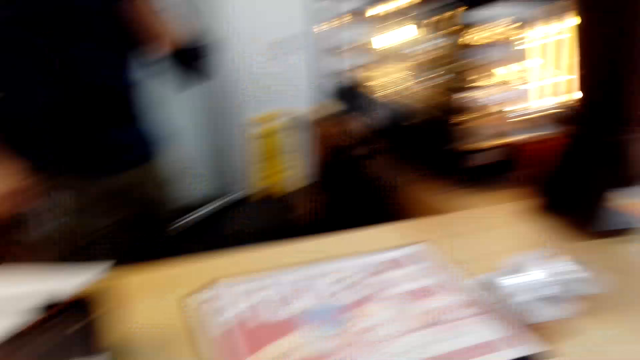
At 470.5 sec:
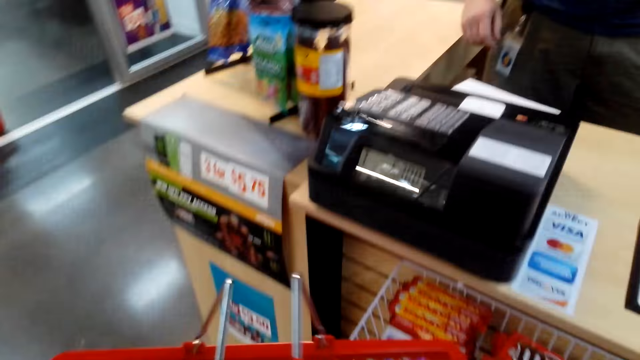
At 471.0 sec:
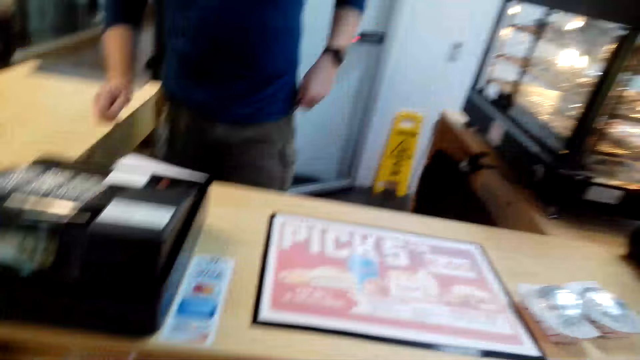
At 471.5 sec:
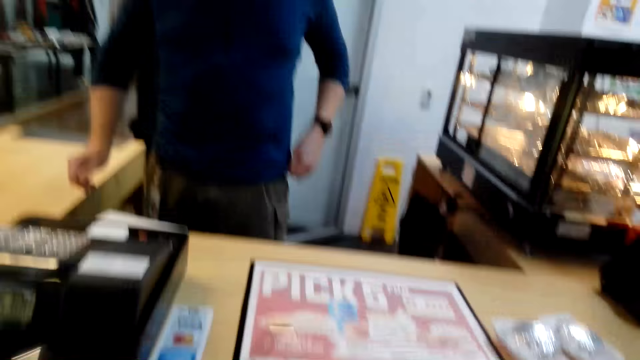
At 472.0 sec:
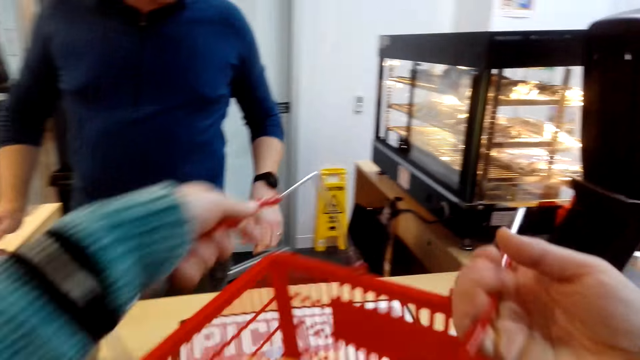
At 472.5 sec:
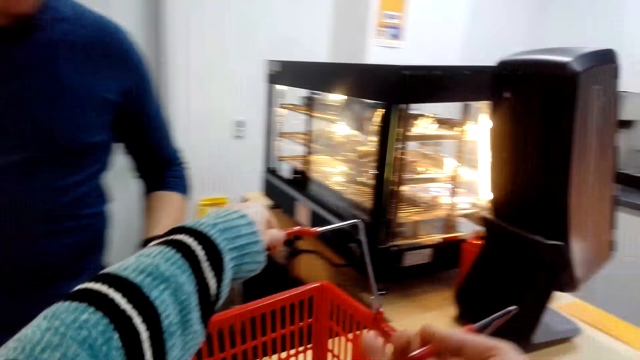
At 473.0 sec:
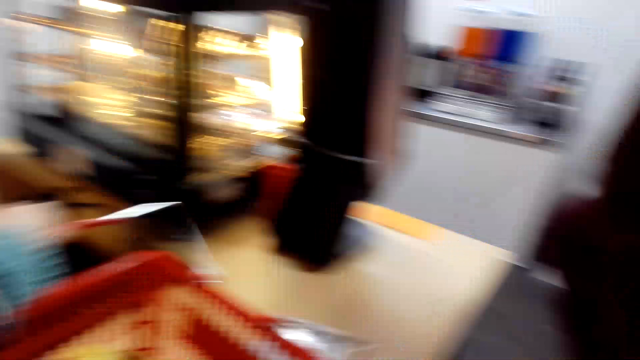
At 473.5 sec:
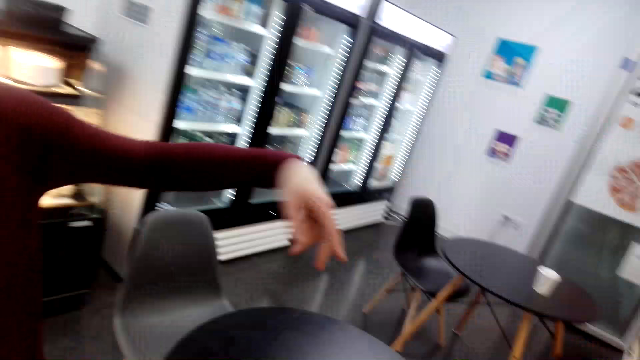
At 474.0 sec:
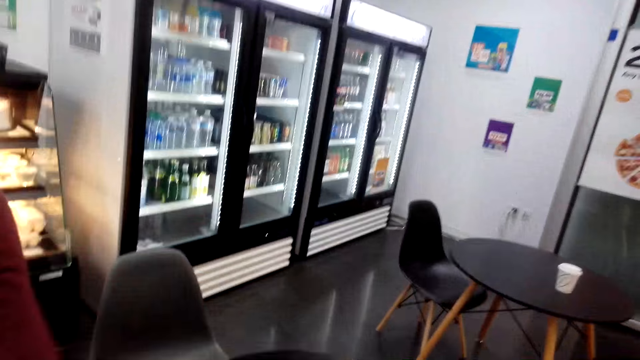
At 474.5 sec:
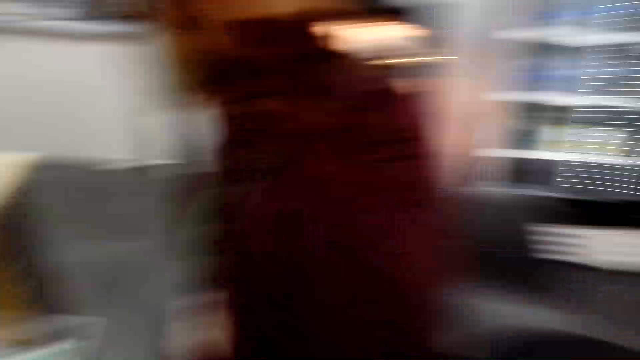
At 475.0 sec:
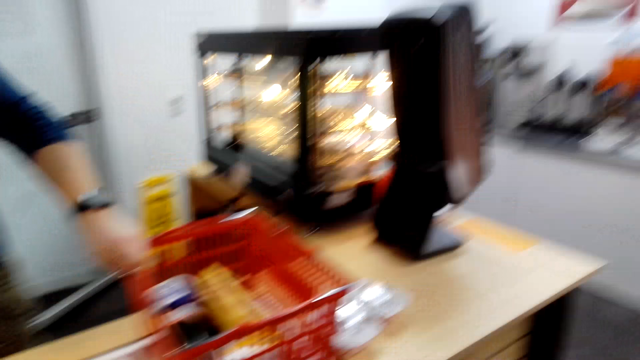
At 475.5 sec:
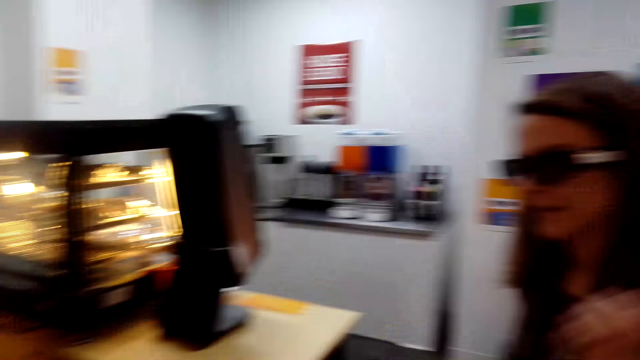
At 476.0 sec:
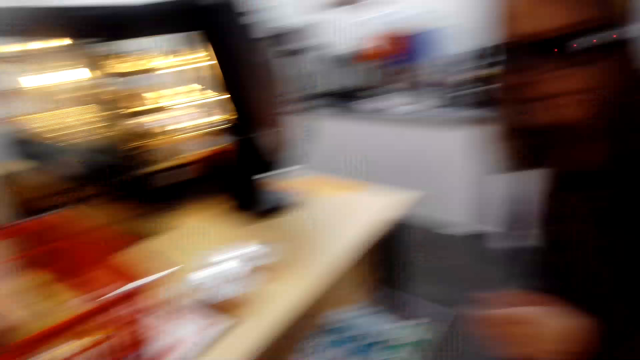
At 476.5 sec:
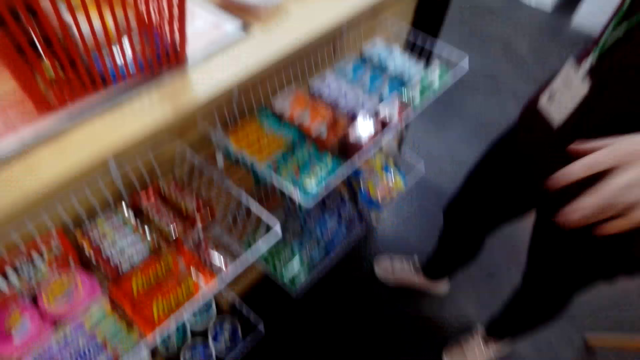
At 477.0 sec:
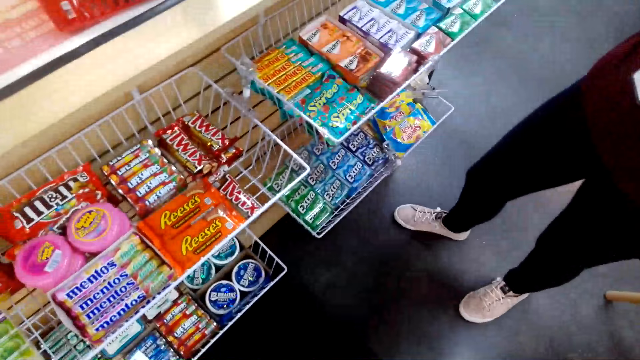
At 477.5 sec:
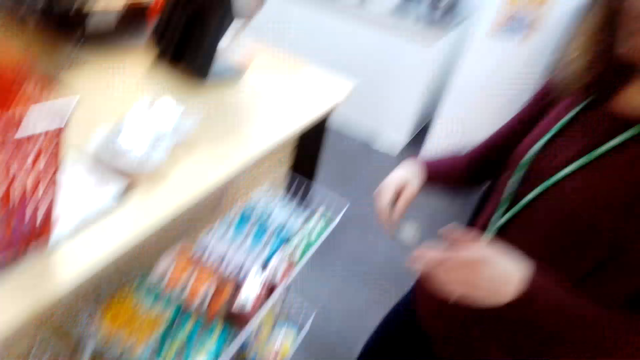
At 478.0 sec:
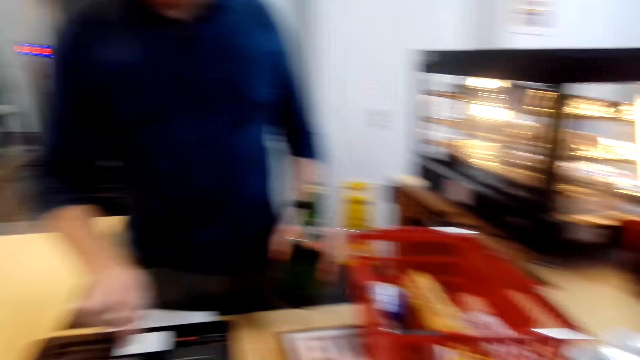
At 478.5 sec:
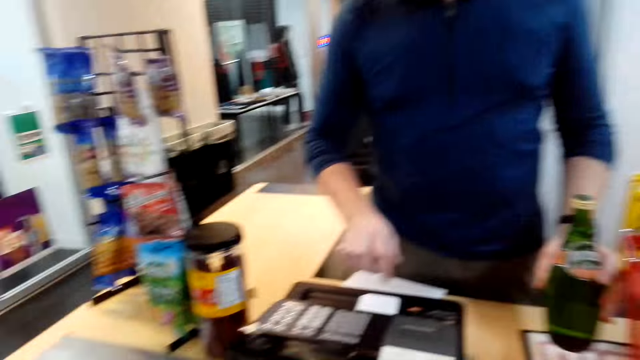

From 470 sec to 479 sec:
The camera wearer places the shopping basket on the counter.

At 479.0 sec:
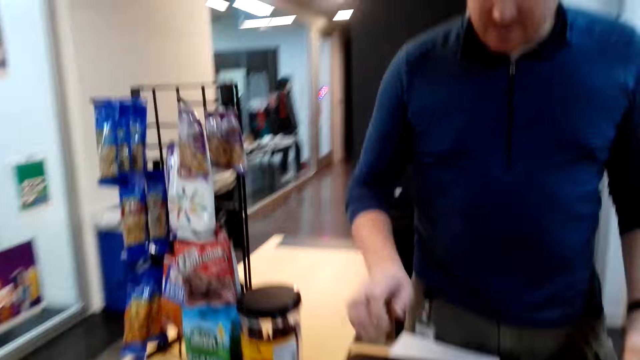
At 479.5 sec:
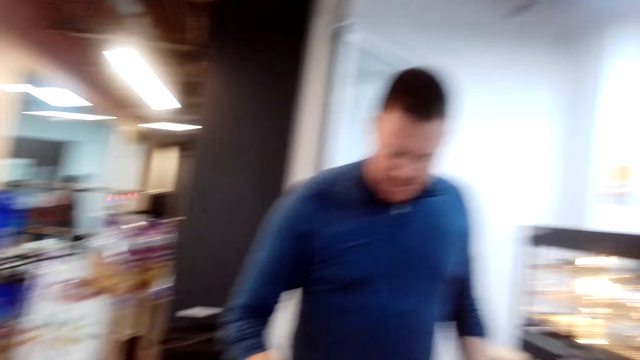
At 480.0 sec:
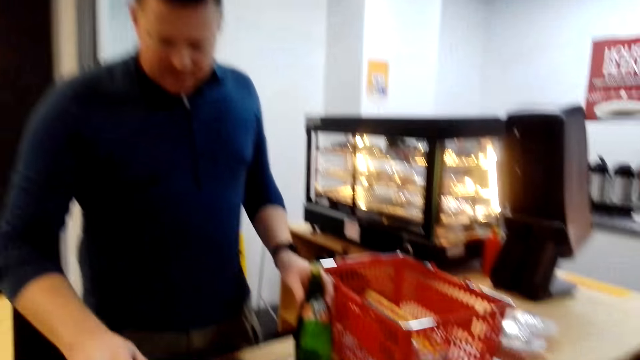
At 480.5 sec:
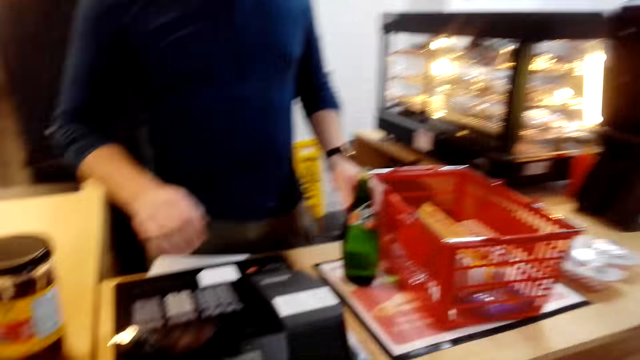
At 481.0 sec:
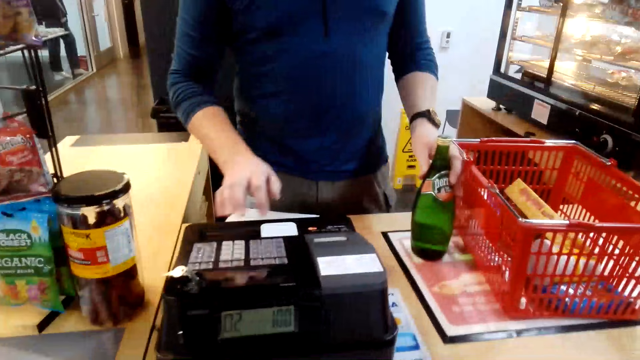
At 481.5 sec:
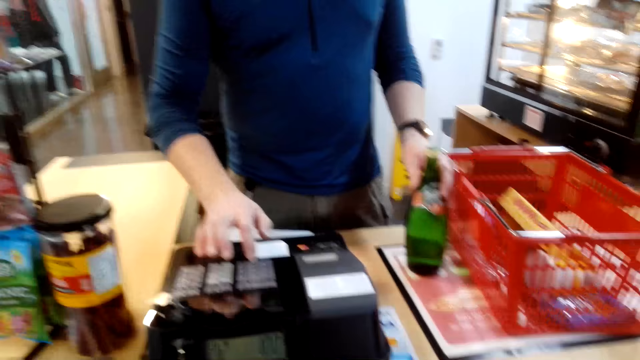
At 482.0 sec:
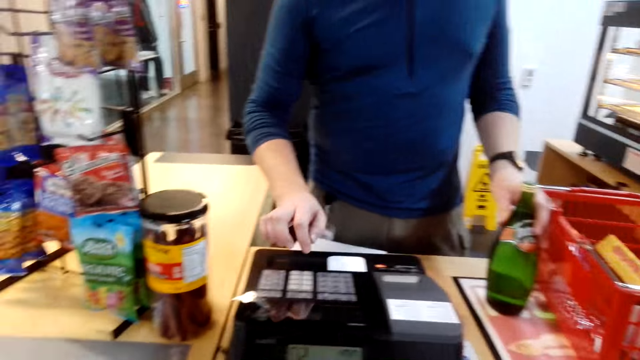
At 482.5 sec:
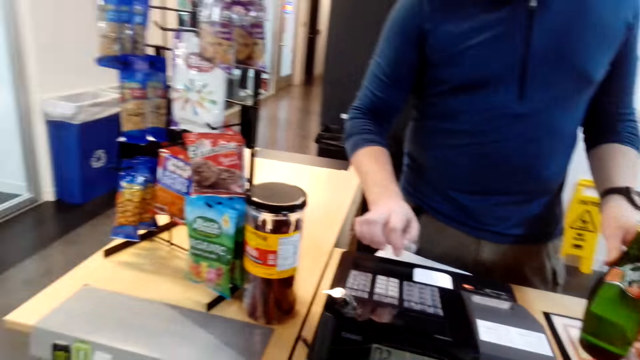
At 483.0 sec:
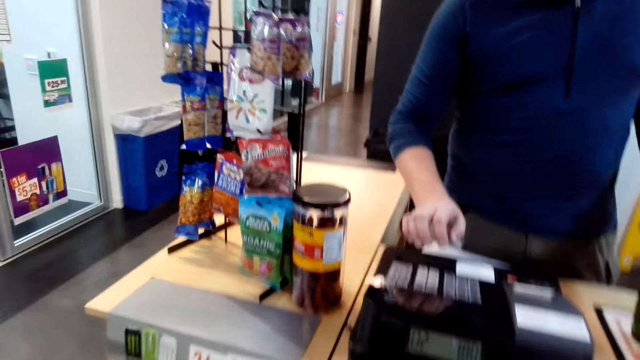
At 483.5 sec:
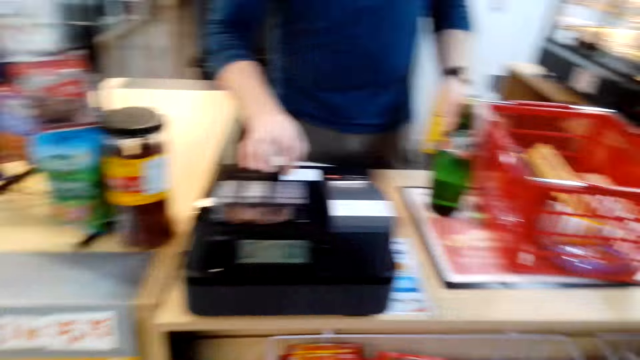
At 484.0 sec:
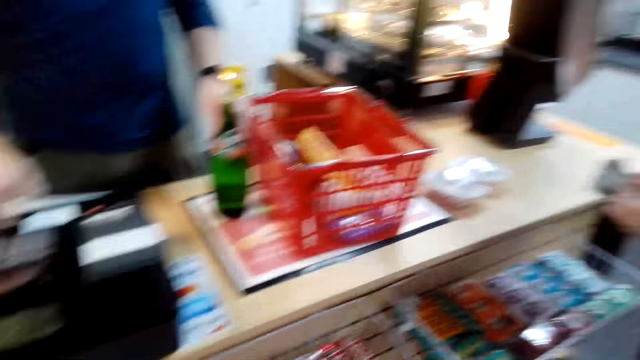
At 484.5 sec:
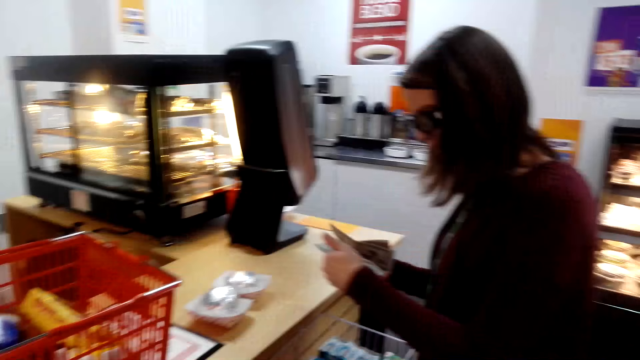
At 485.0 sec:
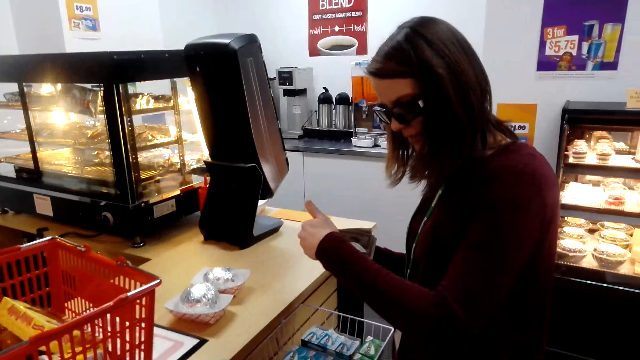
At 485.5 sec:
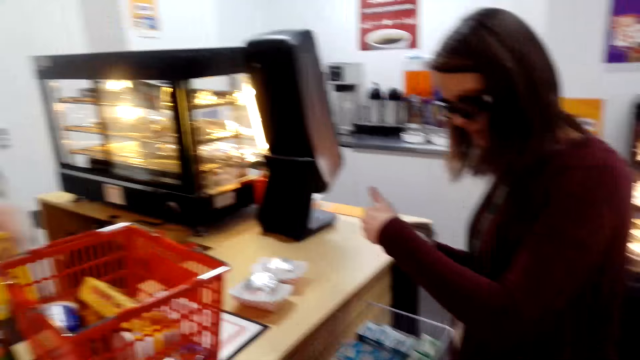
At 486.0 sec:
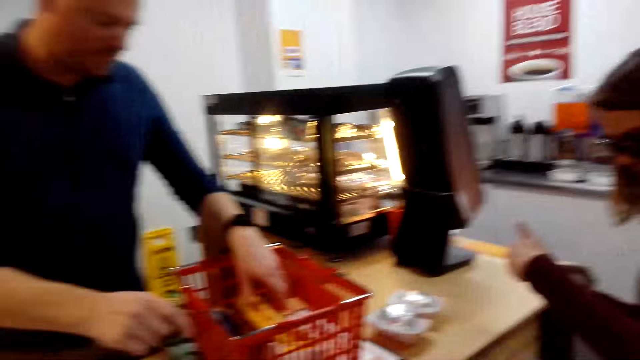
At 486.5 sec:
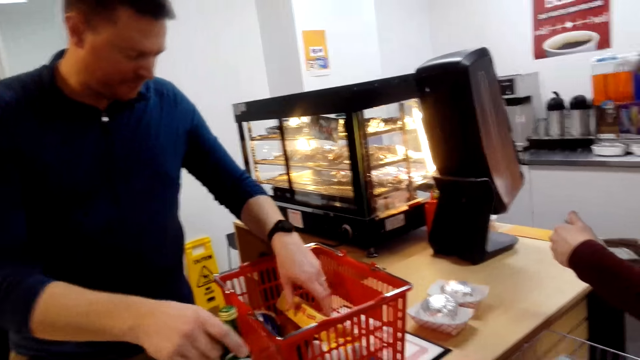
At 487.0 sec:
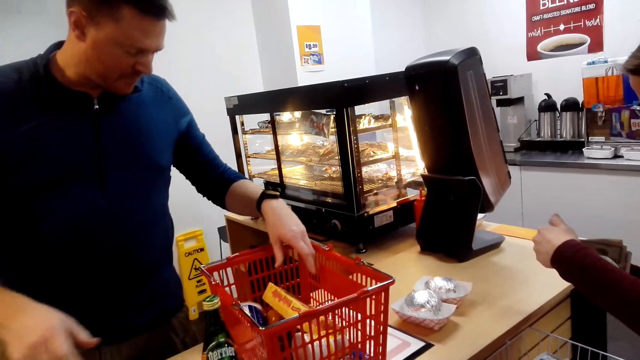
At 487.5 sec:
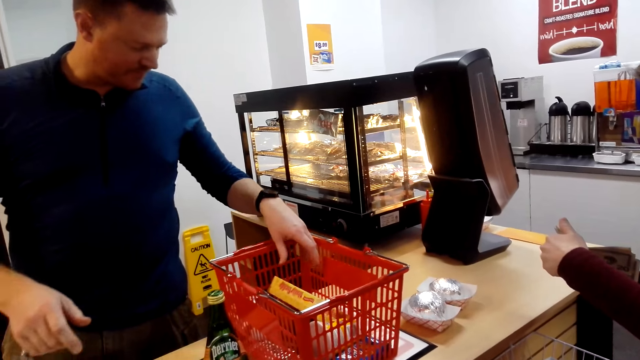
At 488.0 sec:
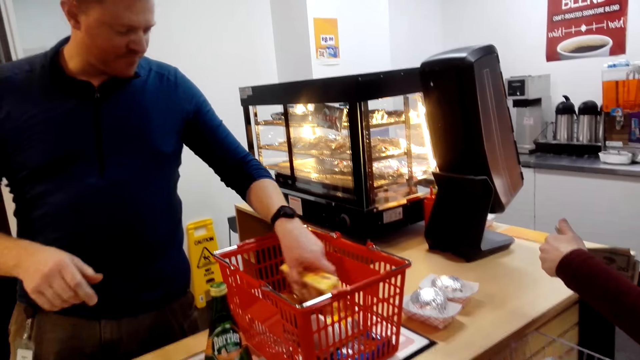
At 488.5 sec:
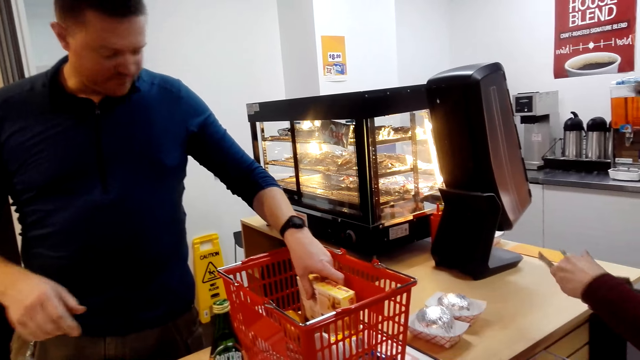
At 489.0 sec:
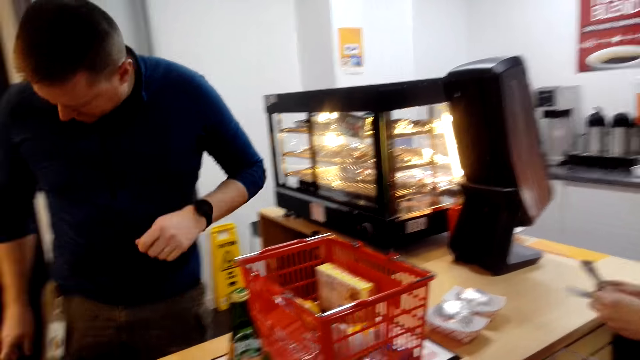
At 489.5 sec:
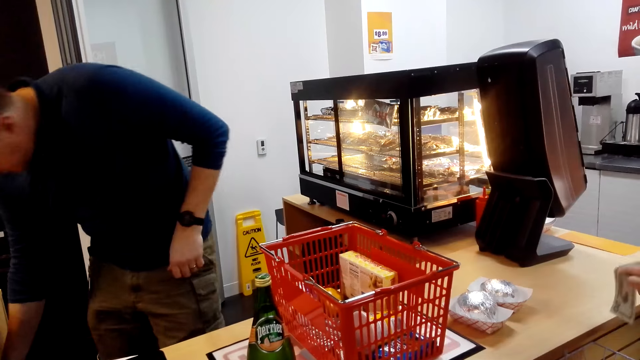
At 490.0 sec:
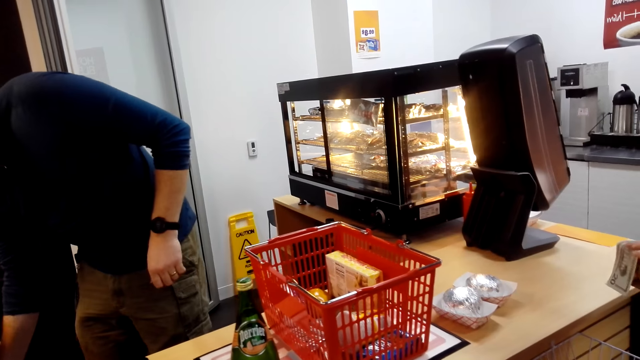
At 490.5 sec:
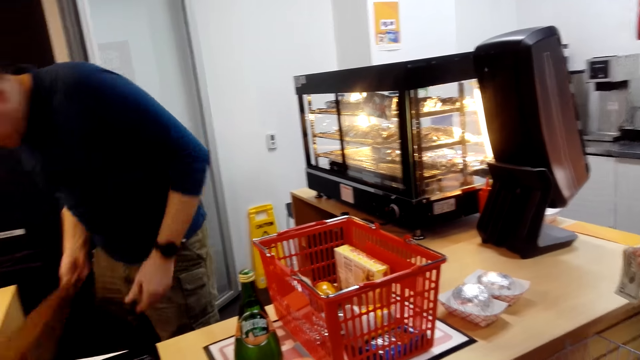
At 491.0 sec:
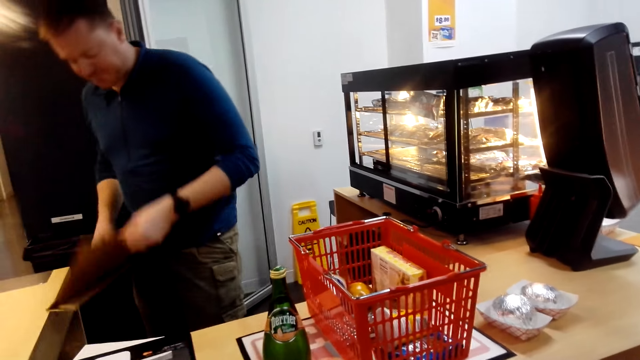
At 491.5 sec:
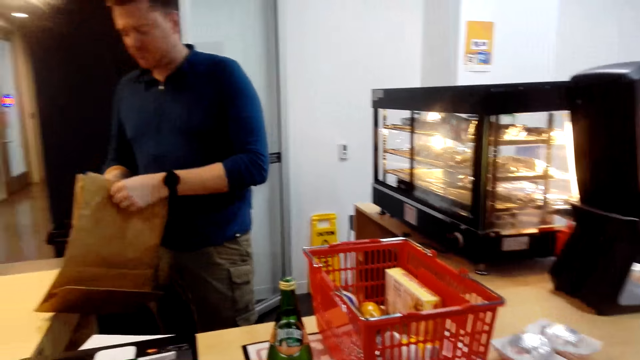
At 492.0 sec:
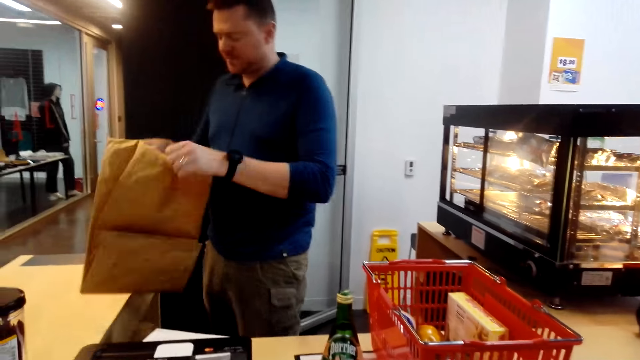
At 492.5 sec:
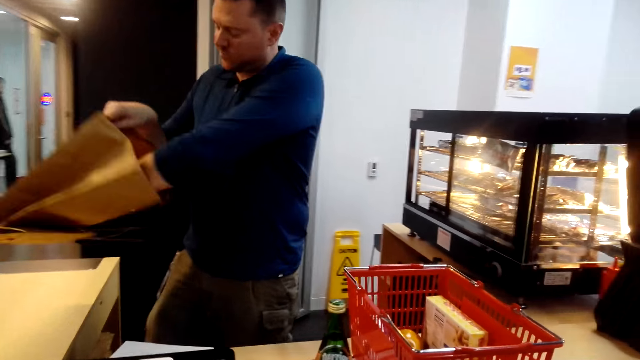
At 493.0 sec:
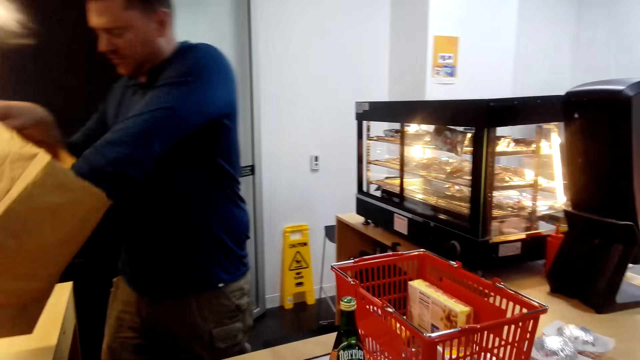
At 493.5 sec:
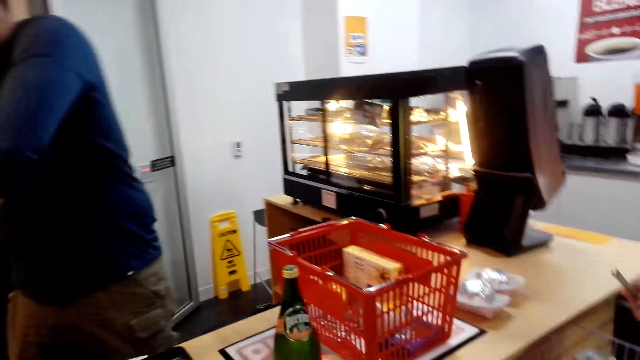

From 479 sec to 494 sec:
A person types on the register. The person picks something in the basket. The camera wearer touches the food stuff in the shopping basket. The person picks a shopping bag. The camera wearer takes out the shopping bag from the counter.
